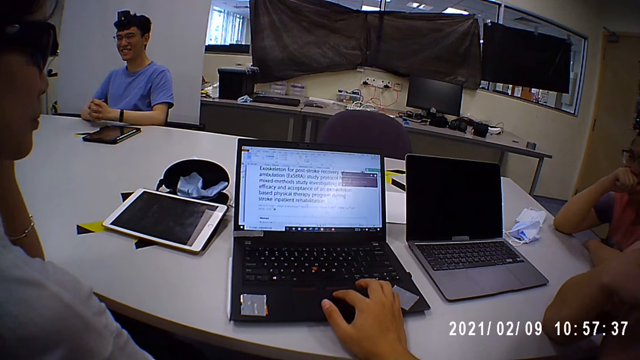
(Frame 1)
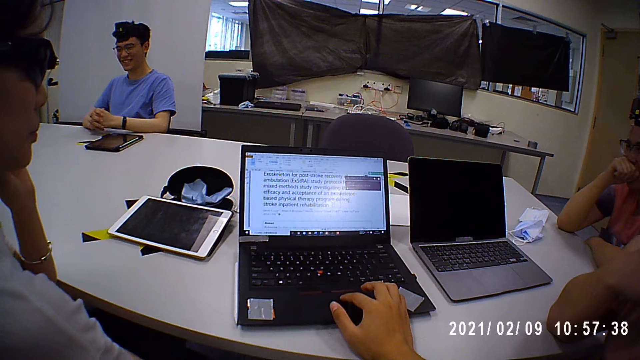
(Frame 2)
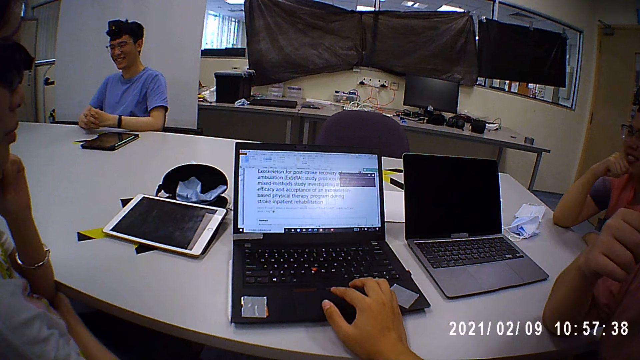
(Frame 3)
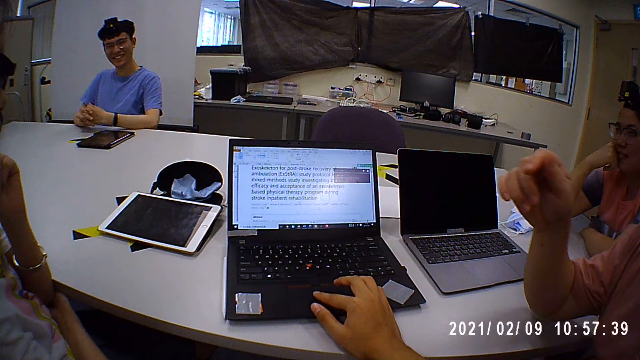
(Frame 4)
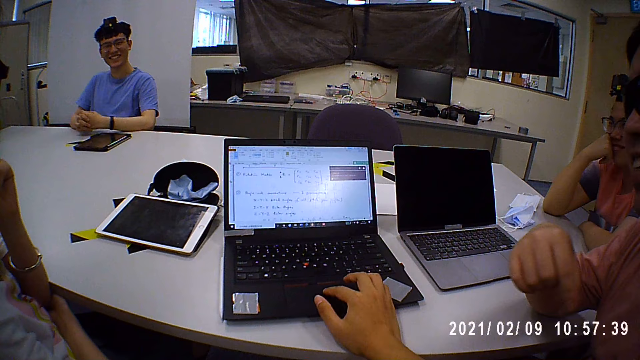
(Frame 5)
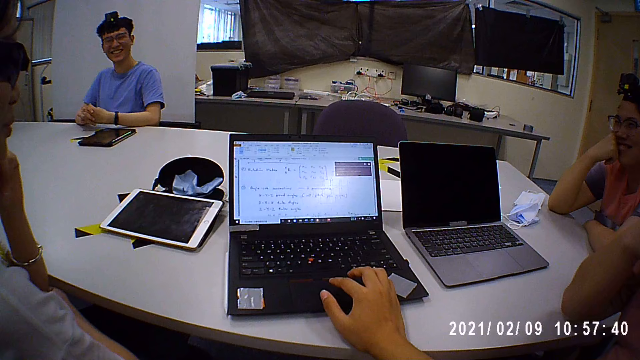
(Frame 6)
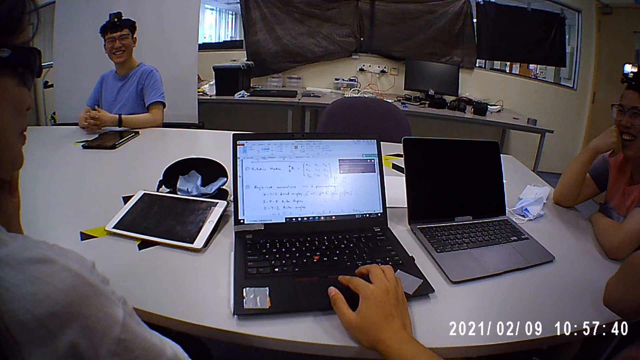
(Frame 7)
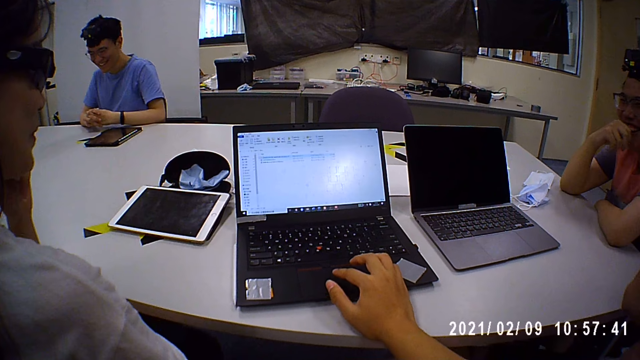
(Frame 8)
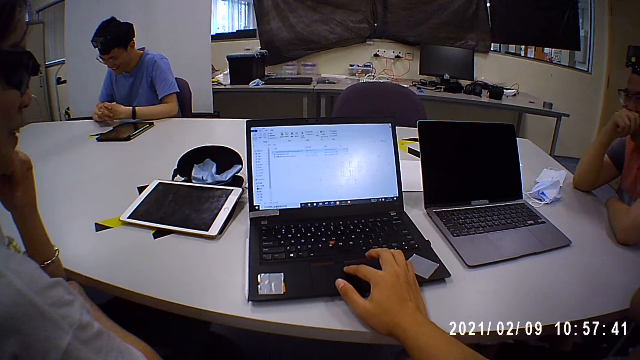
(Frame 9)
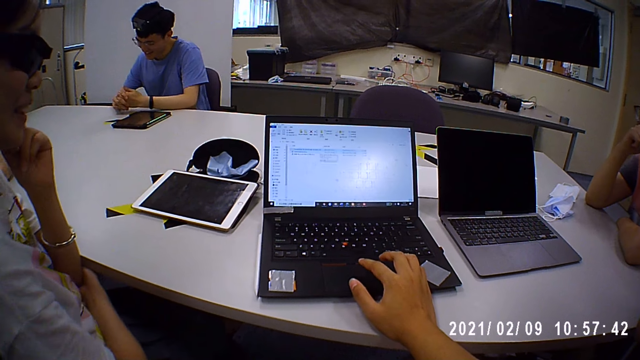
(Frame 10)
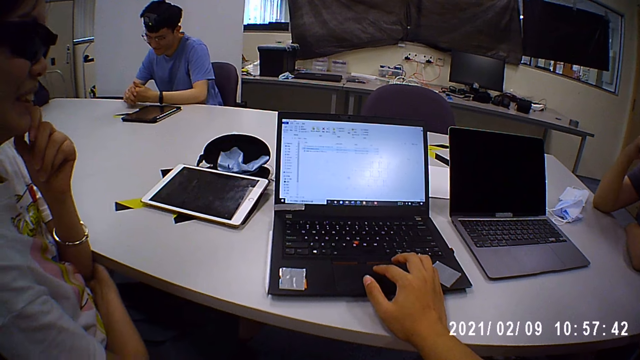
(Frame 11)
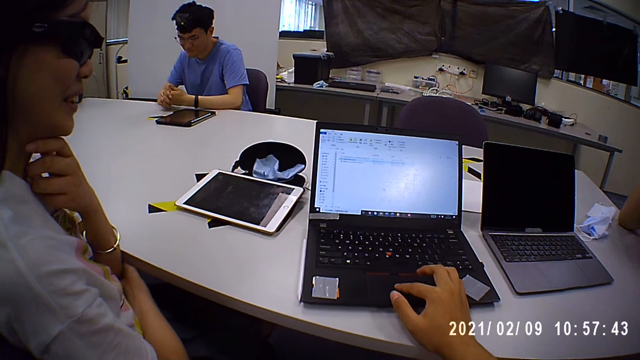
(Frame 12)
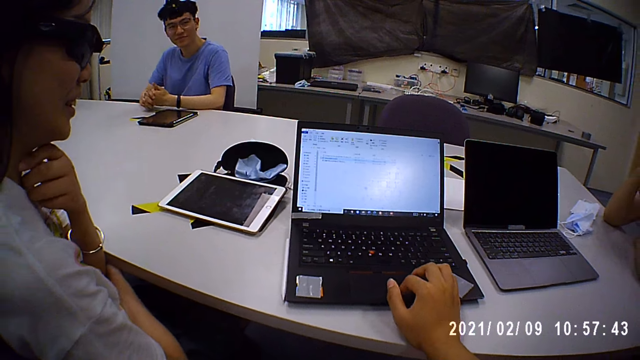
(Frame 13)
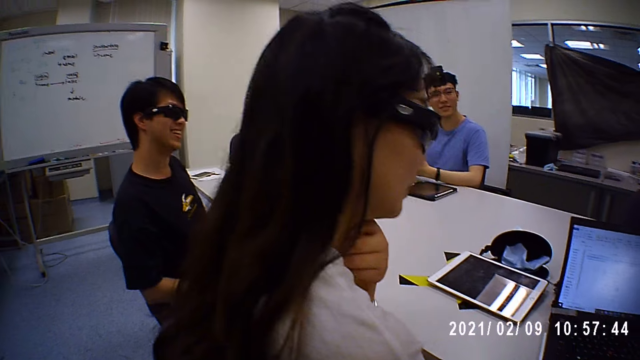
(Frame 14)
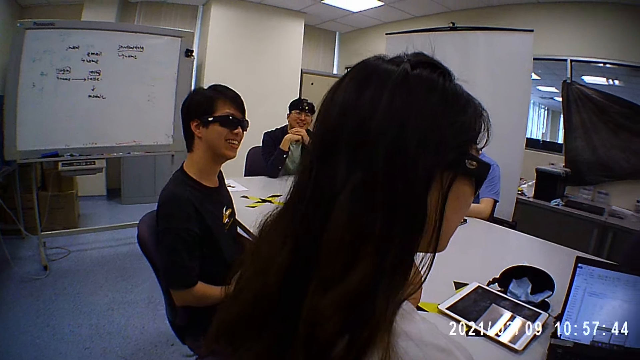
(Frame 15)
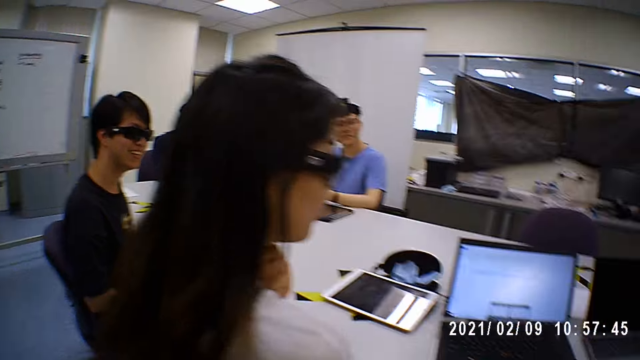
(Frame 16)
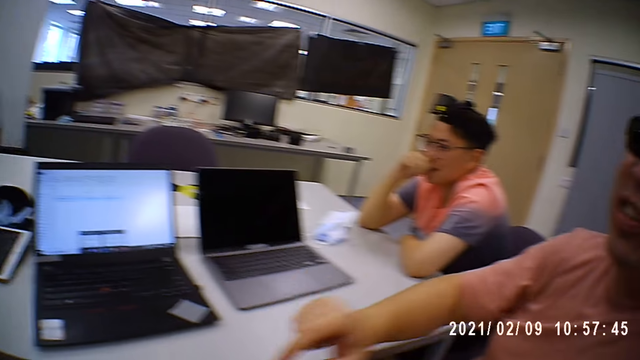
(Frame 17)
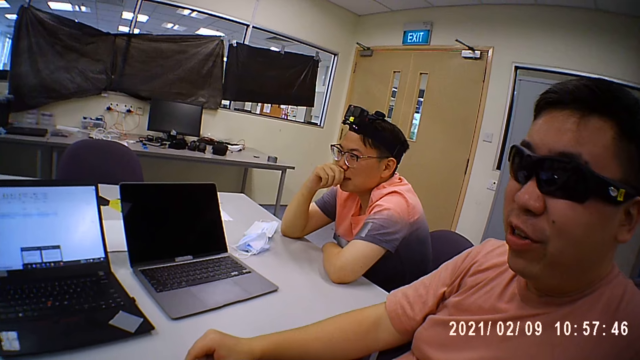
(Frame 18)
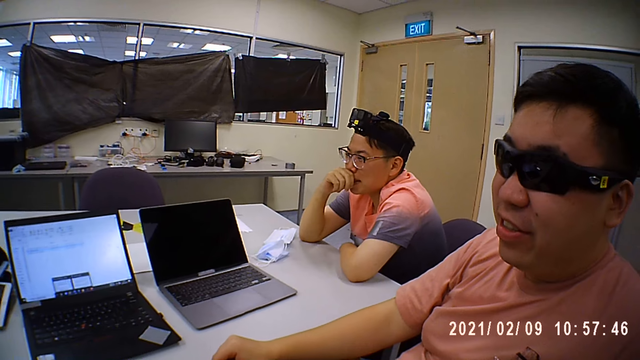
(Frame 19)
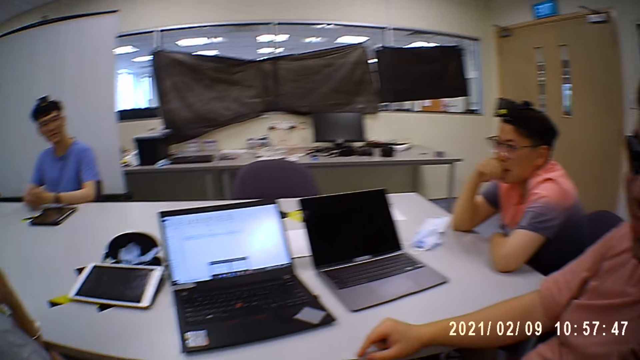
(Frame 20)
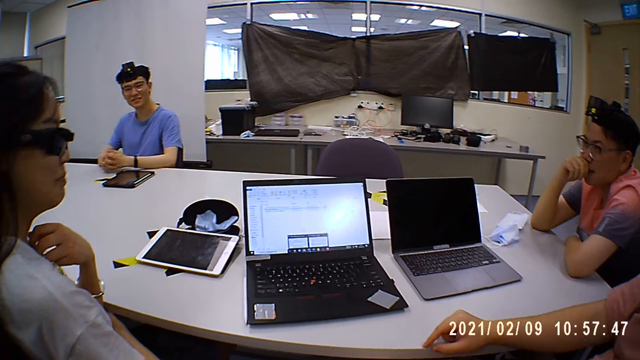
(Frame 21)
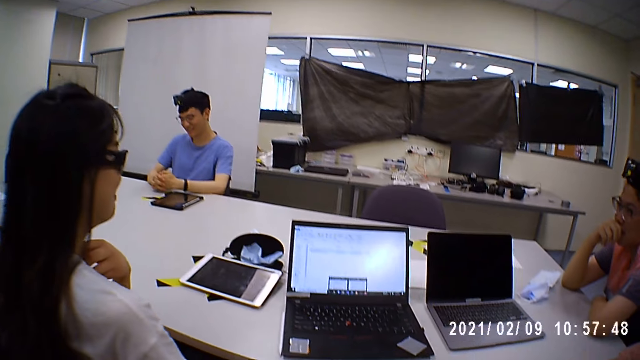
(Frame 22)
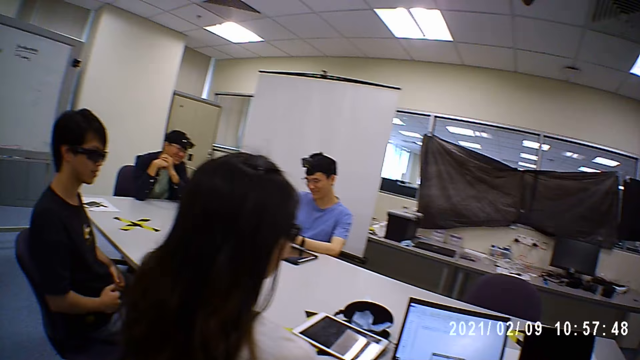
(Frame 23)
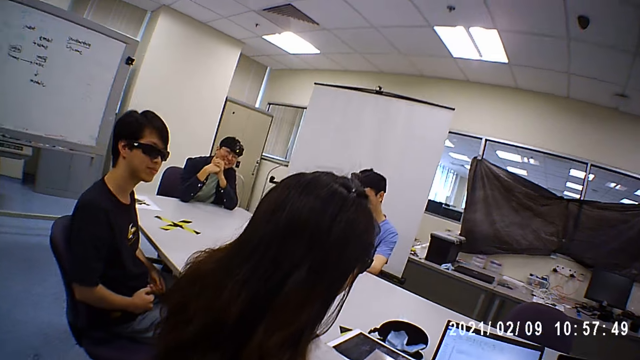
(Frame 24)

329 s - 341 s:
The camera wearer moves a hand on a touchpad. A man moves a hand. Another man moves his chair. A woman puts a hand on her neck. The first man moves a hand.

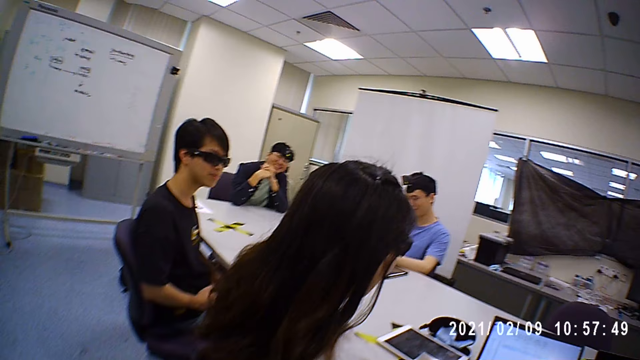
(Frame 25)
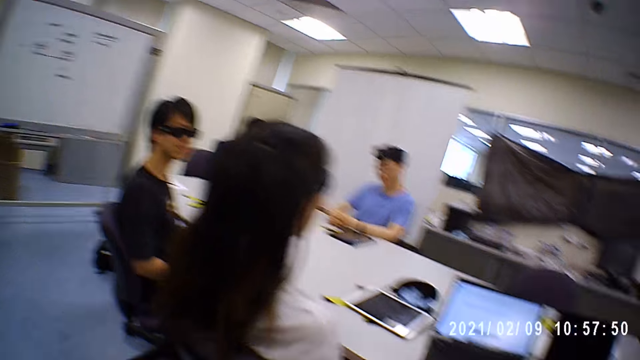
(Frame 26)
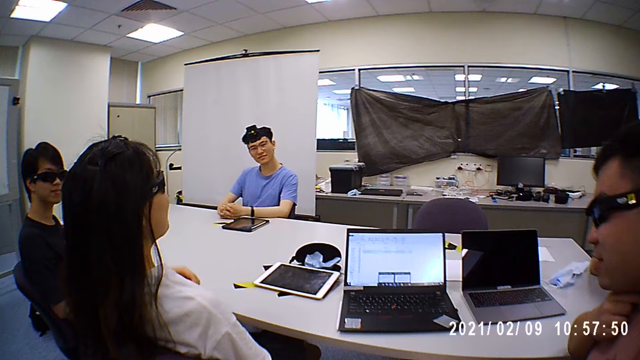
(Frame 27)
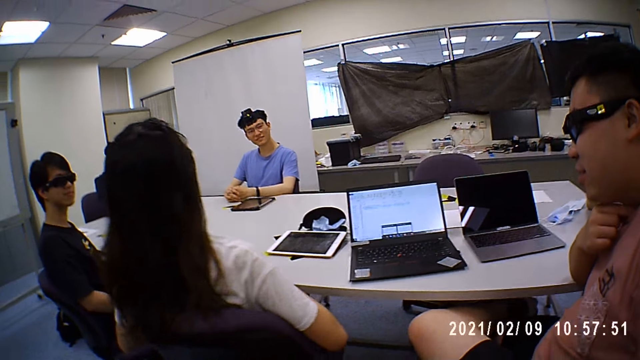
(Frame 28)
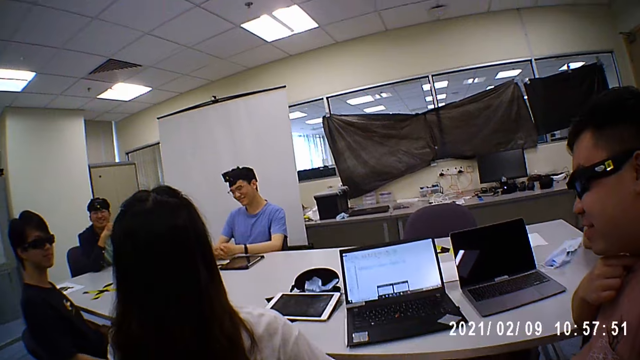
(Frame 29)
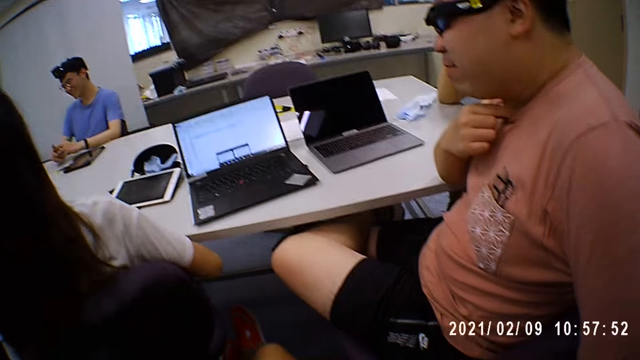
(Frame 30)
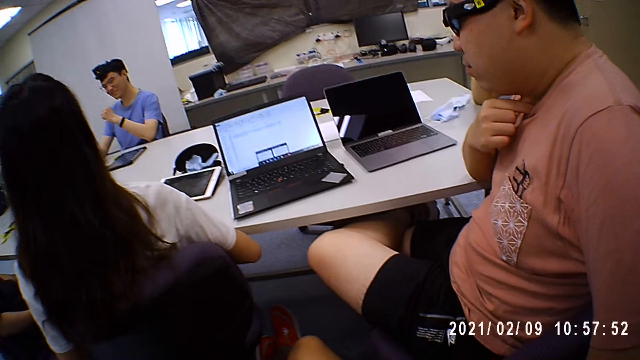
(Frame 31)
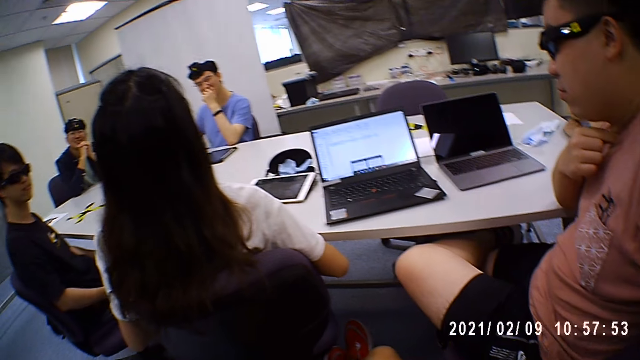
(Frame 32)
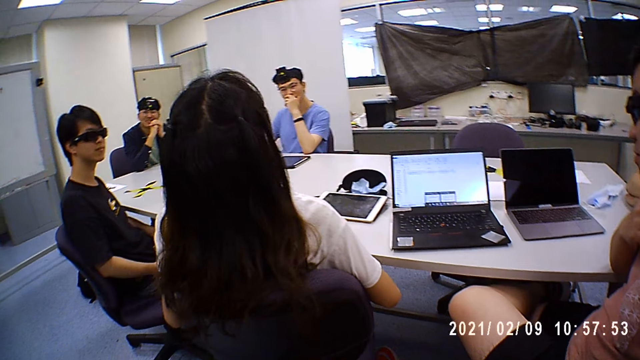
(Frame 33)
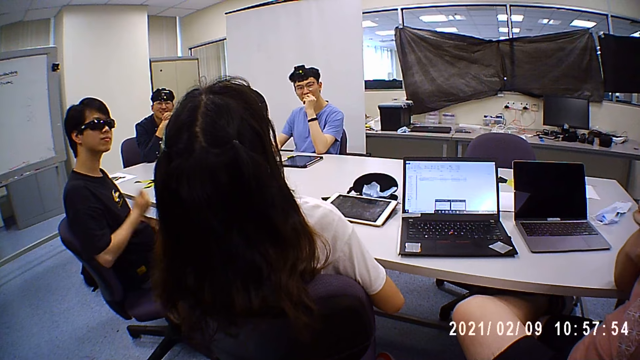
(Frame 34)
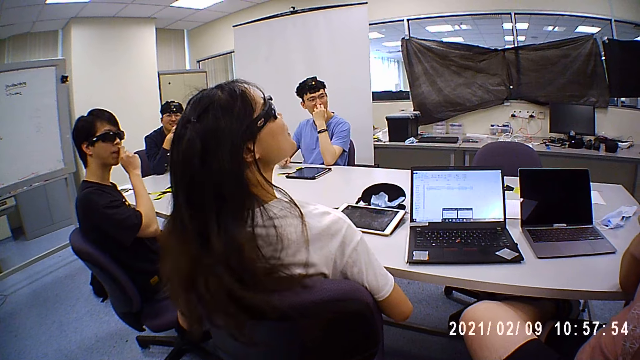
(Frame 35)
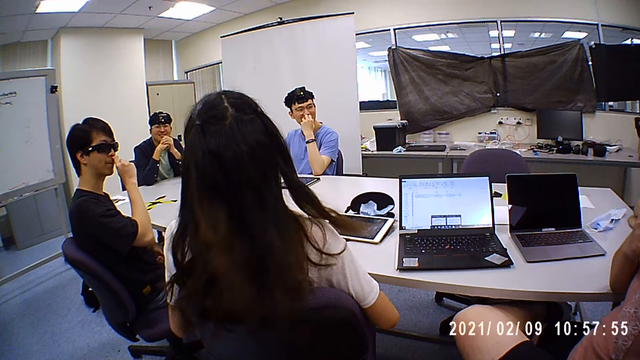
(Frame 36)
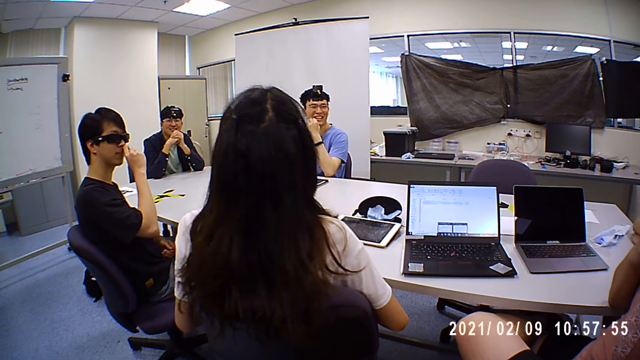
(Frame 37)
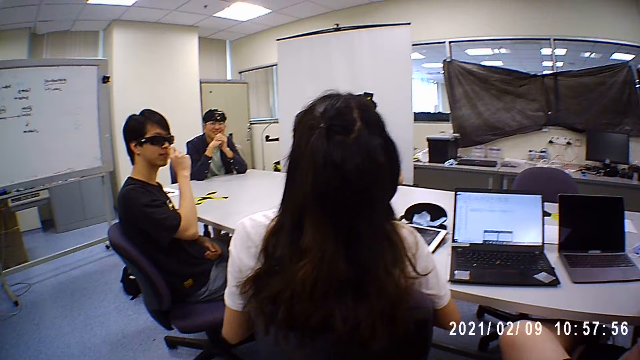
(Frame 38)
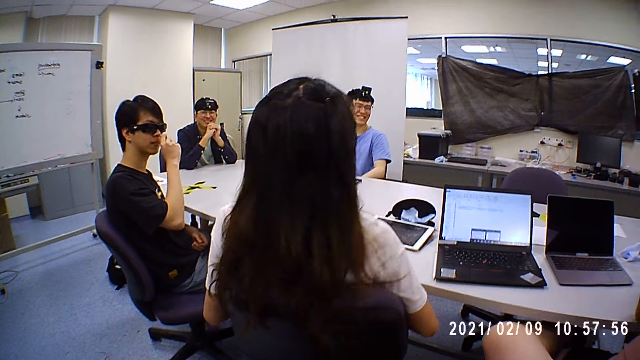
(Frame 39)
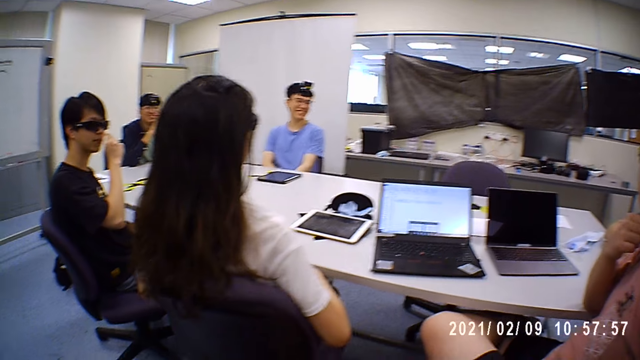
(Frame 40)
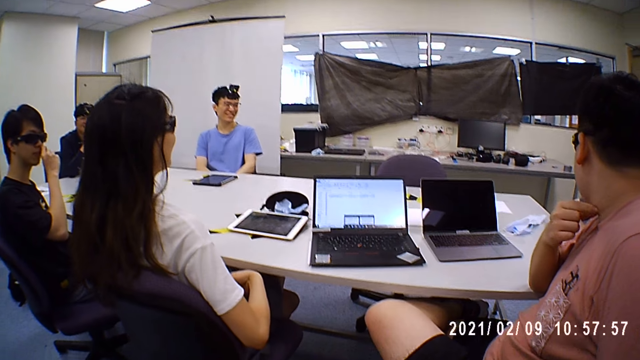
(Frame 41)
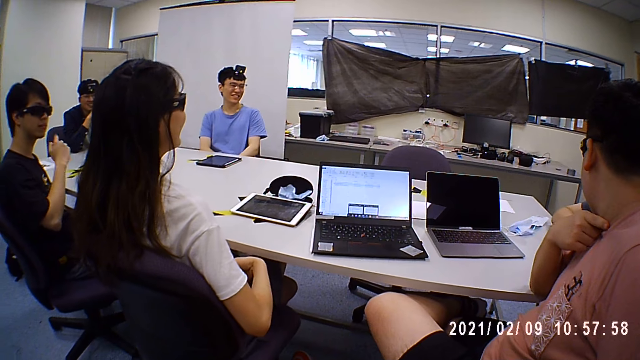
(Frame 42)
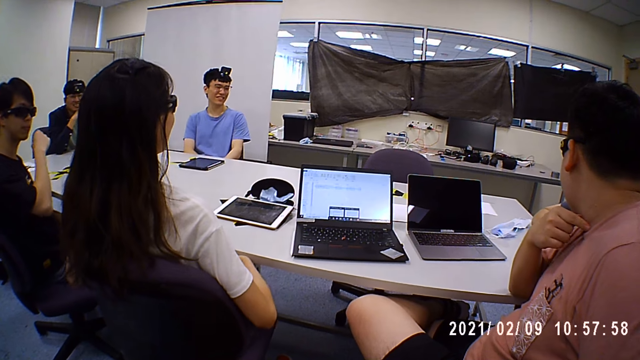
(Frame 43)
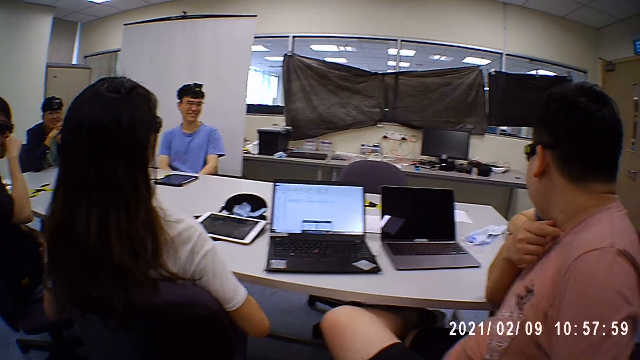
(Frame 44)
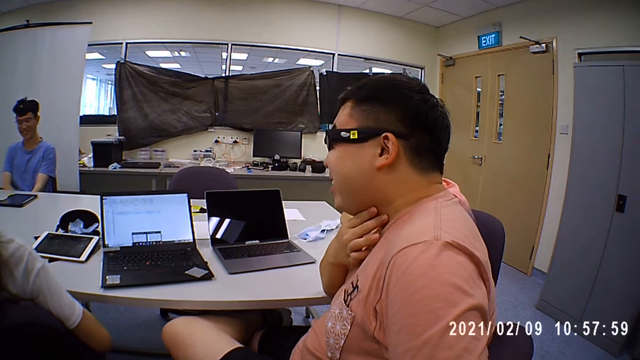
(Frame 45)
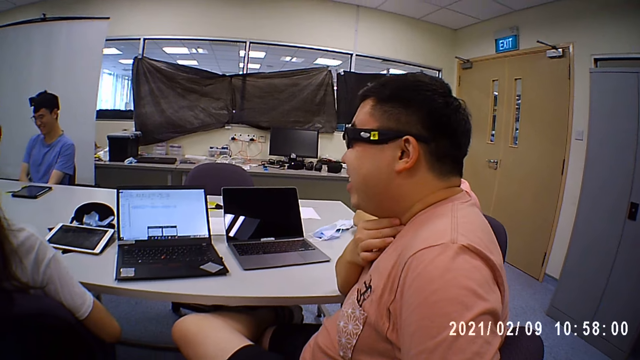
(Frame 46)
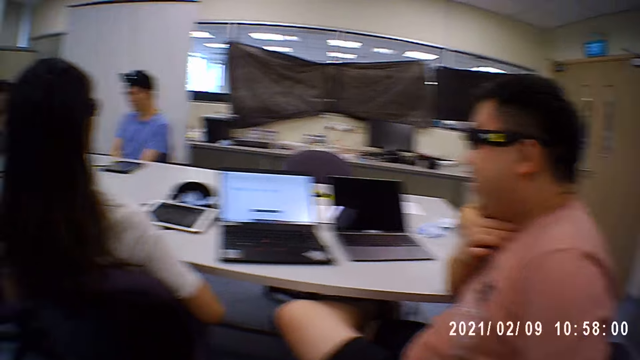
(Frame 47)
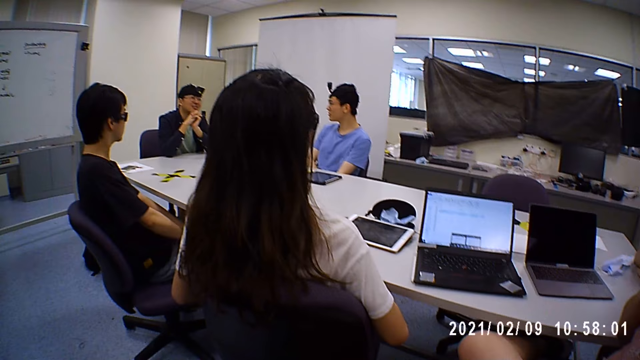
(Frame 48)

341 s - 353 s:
A man puts a hand on his mouth. Another man puts a hand on his nose. A third man moves a hand on his neck.
